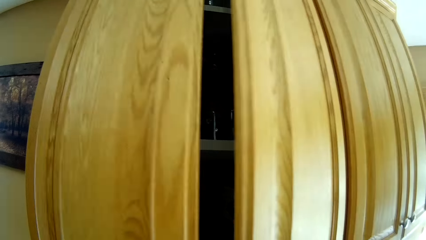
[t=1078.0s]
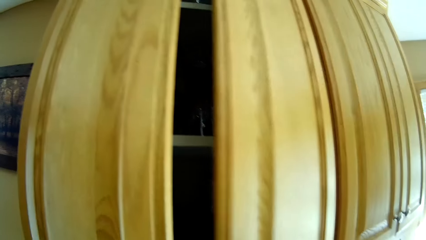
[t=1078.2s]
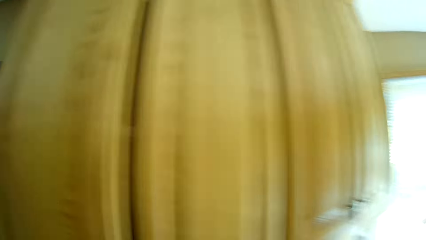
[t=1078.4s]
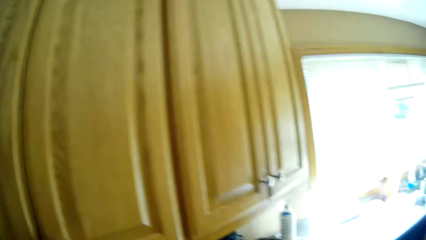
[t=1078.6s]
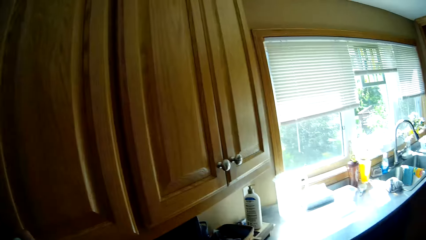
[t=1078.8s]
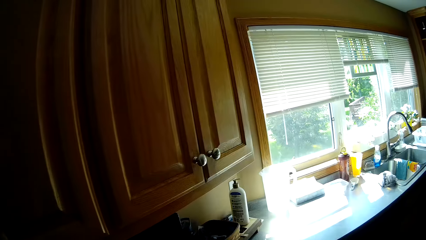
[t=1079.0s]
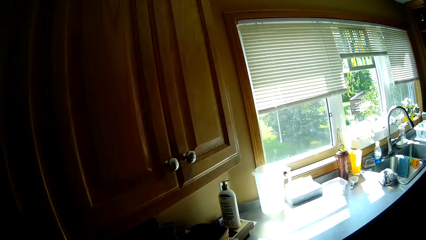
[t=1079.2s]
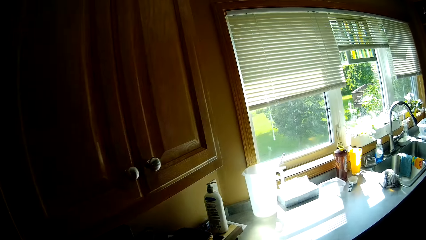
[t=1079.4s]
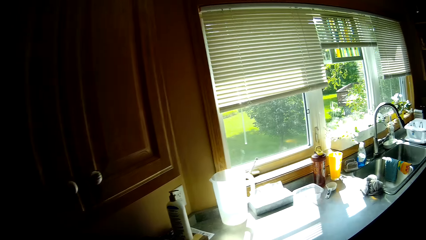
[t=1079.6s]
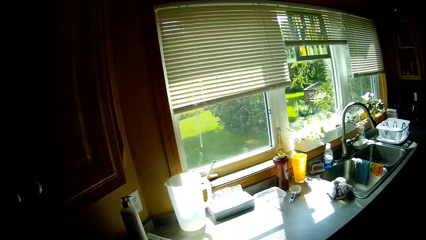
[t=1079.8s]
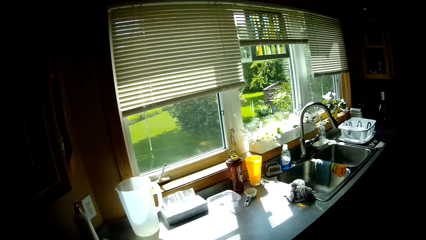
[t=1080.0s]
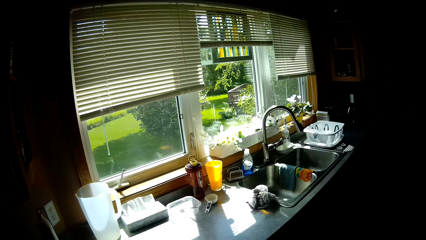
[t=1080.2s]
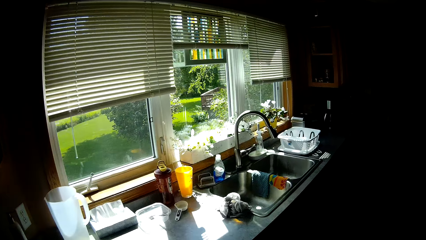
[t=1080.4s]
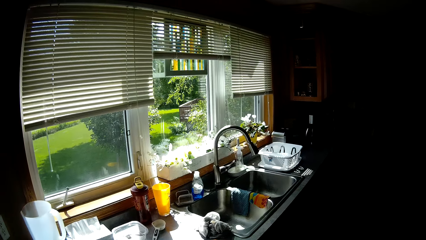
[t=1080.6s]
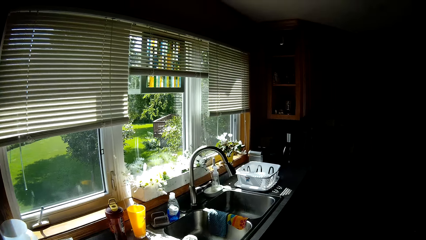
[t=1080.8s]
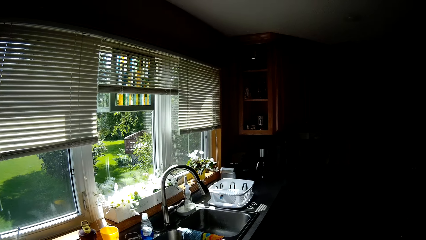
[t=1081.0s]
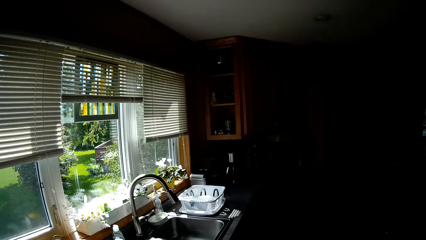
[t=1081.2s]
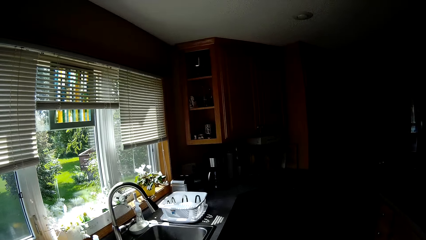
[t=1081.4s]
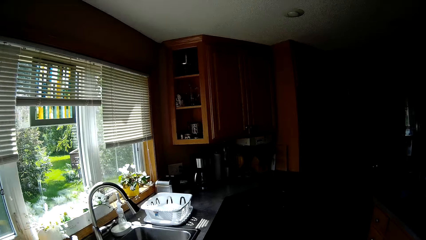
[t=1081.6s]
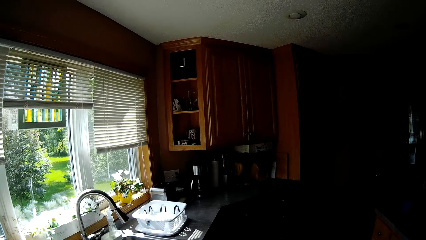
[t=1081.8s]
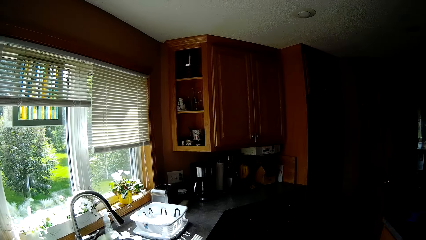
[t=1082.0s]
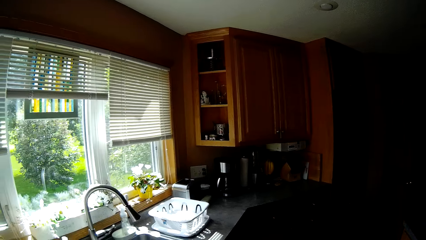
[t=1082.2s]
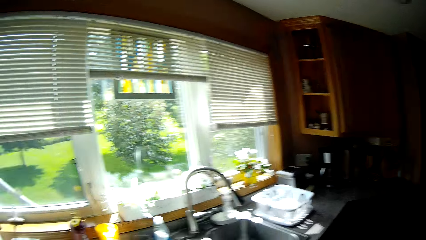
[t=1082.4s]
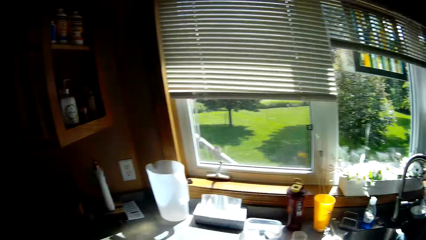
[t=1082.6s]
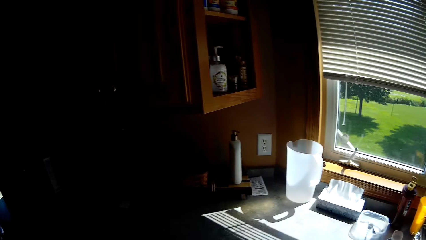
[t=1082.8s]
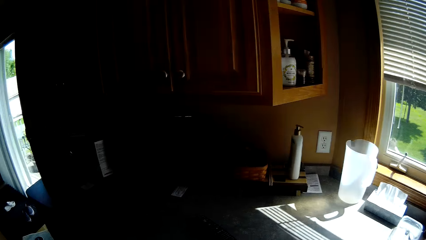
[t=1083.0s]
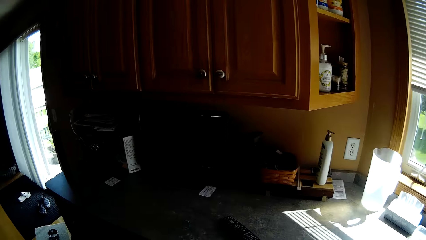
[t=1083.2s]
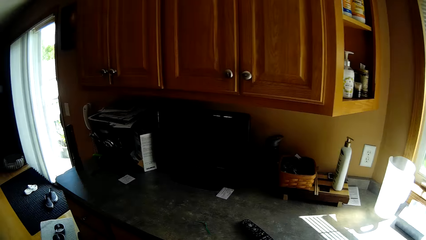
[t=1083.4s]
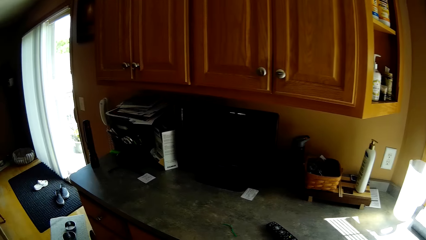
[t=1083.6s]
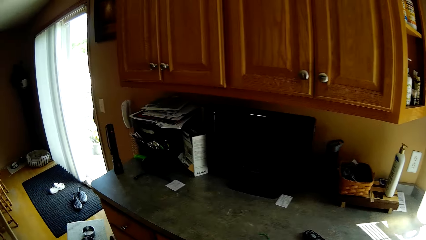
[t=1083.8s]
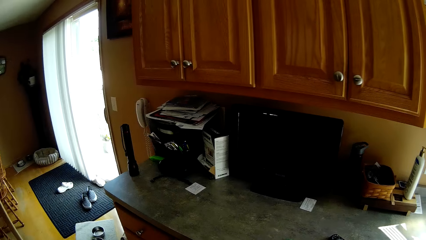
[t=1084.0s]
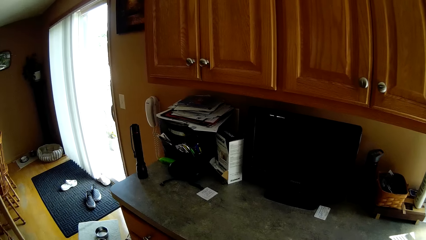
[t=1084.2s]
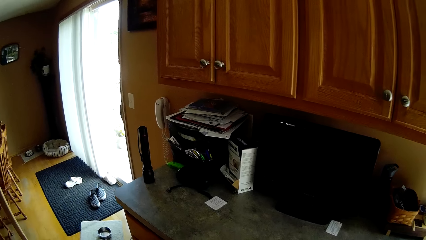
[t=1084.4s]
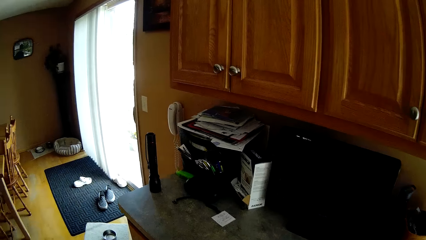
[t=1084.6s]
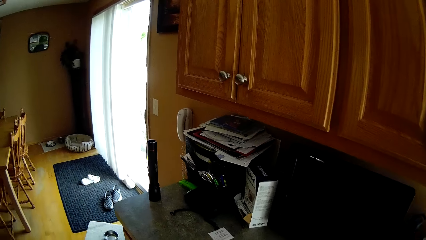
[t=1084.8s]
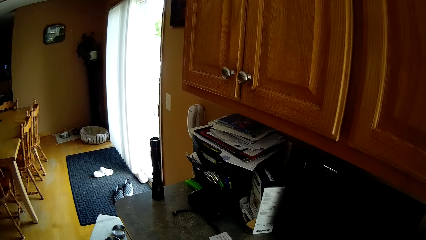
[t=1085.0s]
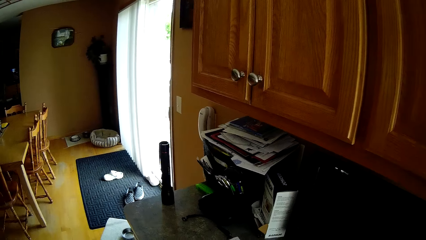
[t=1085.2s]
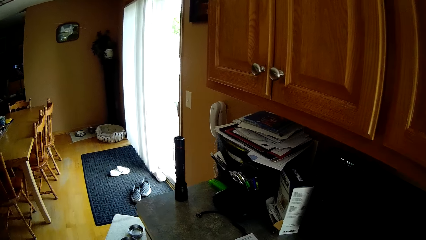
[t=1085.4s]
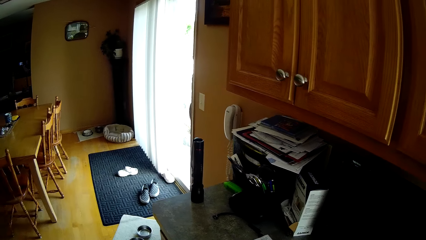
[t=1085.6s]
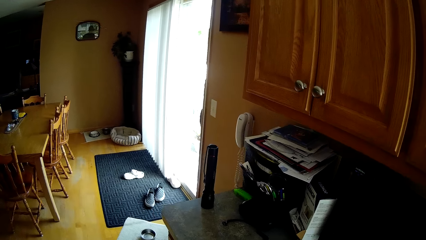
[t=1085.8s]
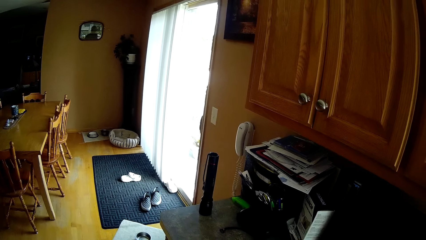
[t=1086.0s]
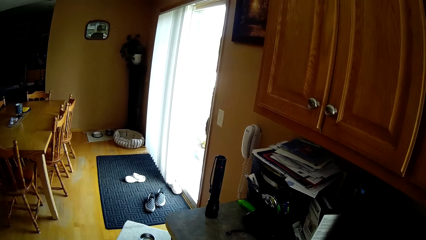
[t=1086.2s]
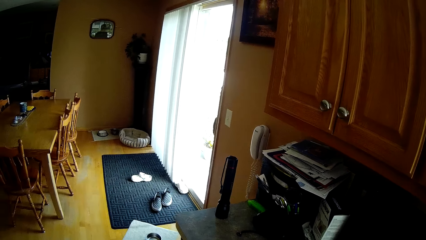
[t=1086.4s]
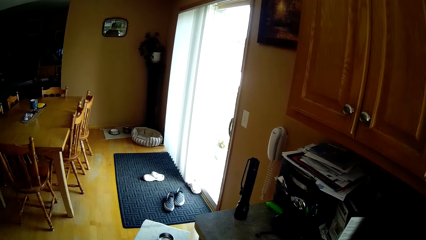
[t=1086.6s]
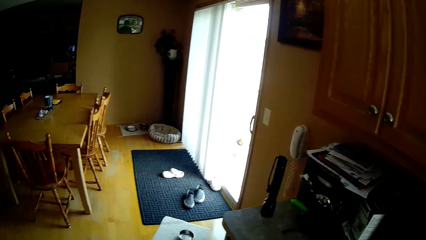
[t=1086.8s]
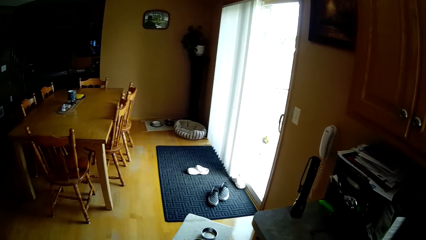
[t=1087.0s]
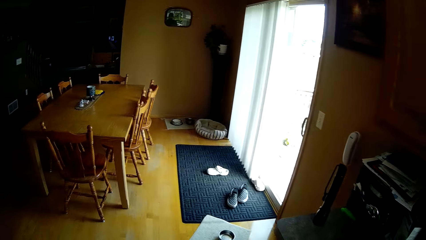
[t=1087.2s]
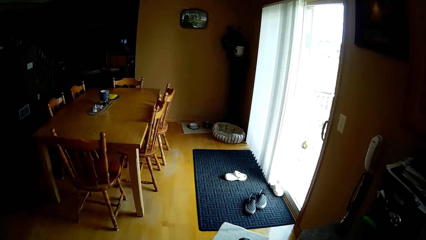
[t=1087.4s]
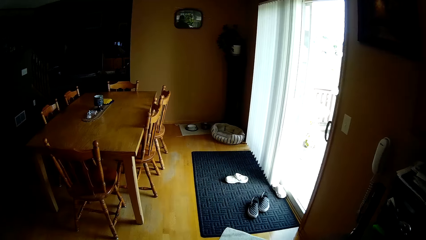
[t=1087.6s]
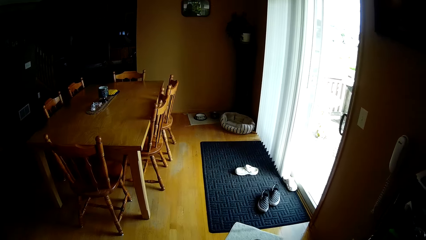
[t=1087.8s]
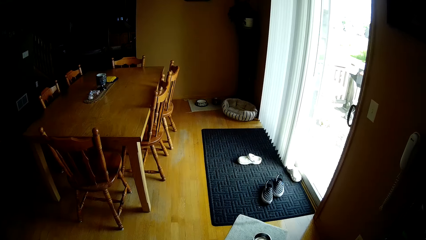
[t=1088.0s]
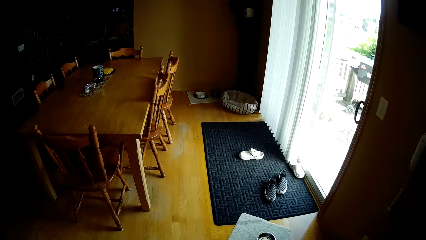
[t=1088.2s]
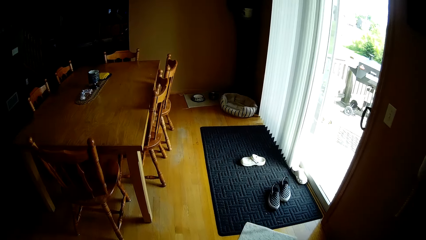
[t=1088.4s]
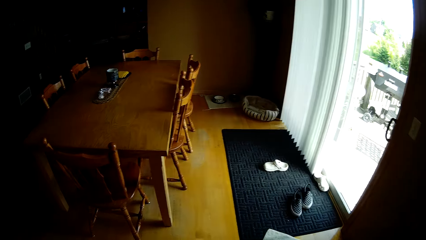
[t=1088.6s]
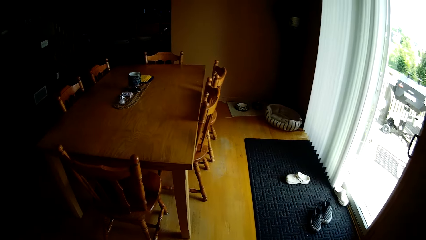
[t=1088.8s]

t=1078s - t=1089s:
The camera wearer closes the cupboards. They step forward. They walk towards the sink. They look around. They turn to the other side.
